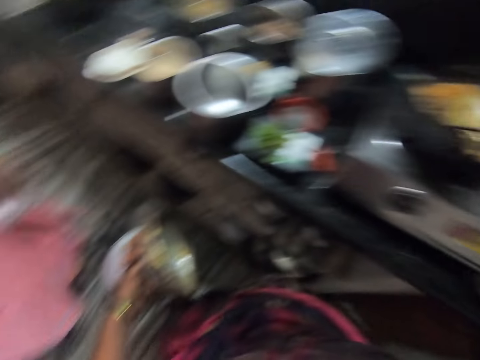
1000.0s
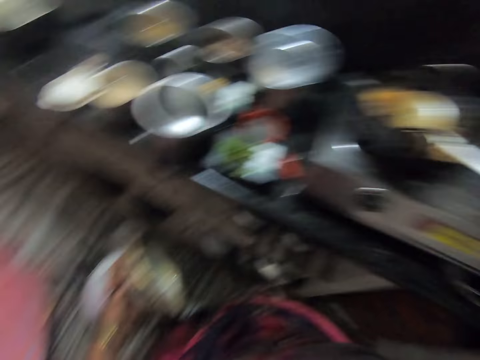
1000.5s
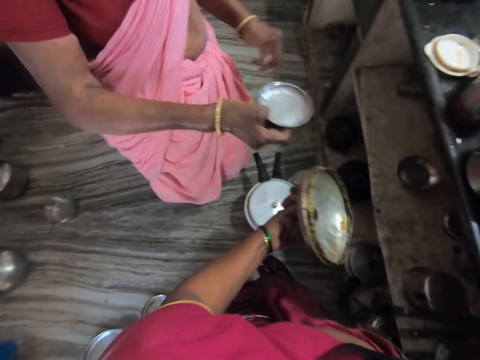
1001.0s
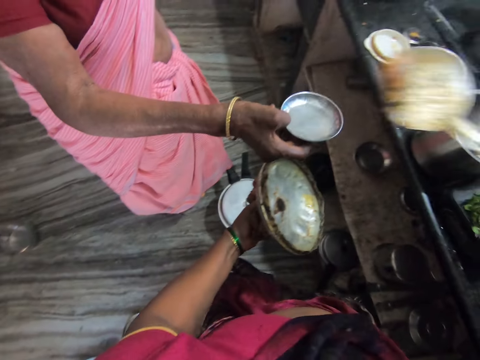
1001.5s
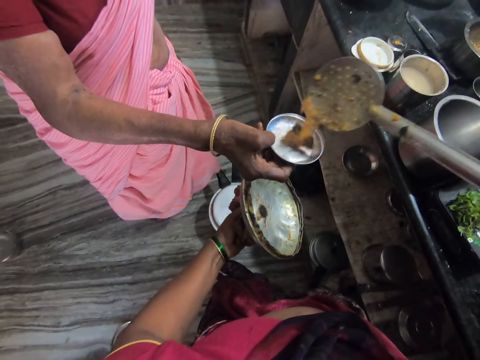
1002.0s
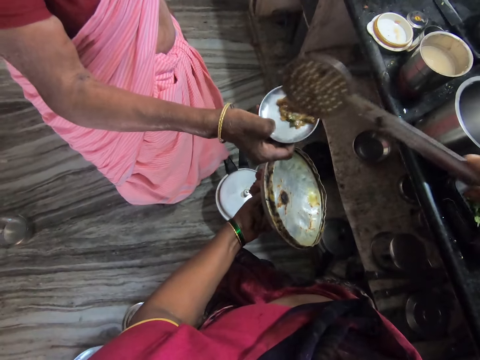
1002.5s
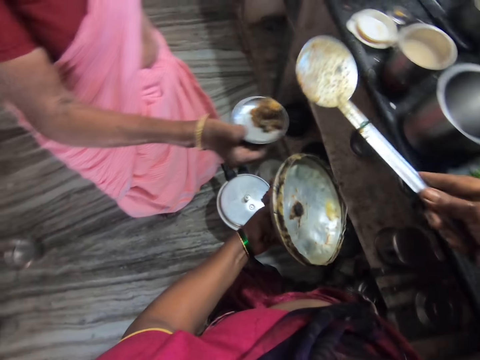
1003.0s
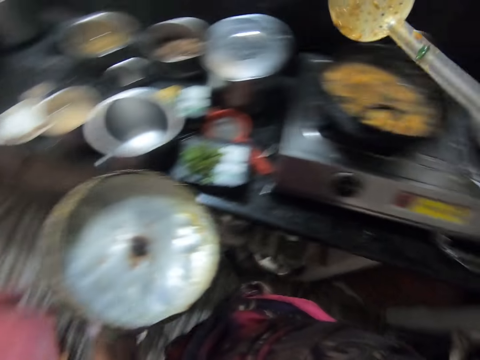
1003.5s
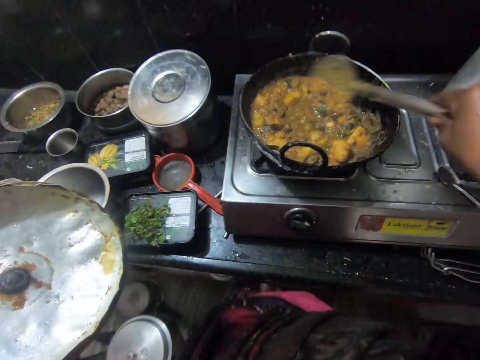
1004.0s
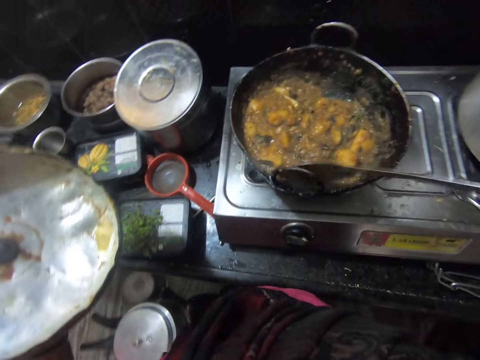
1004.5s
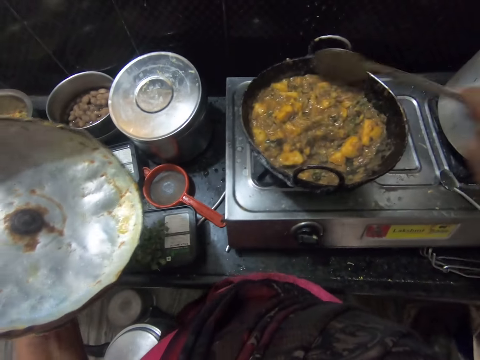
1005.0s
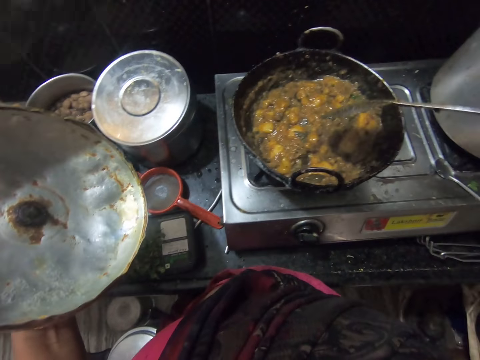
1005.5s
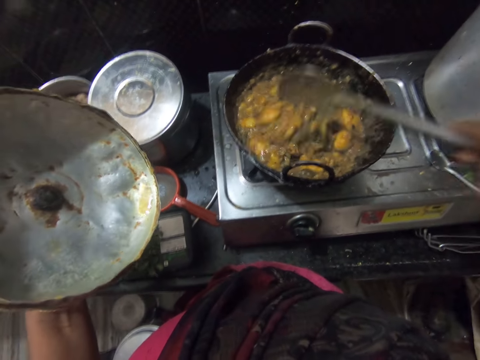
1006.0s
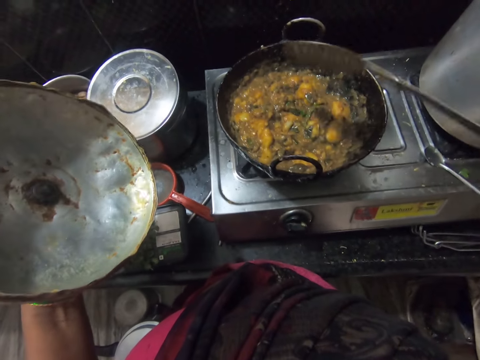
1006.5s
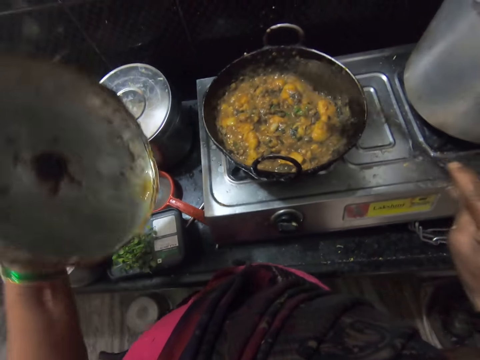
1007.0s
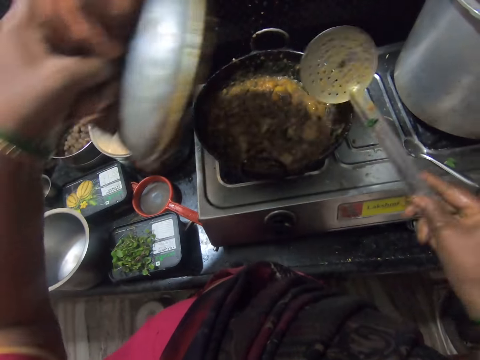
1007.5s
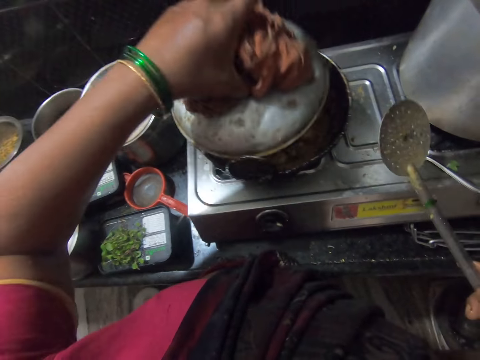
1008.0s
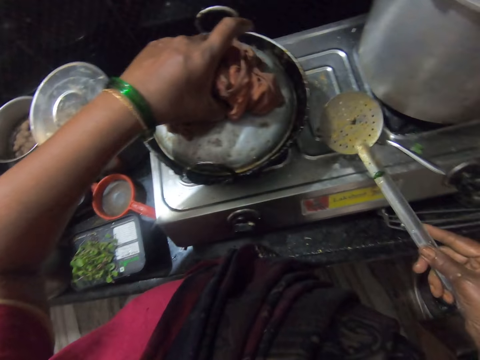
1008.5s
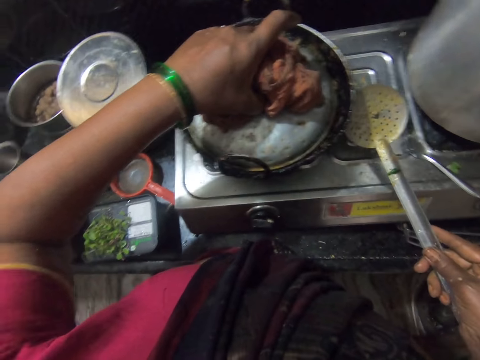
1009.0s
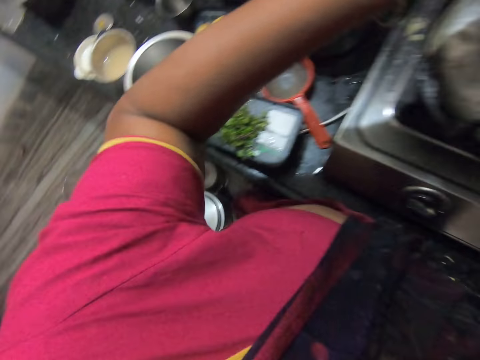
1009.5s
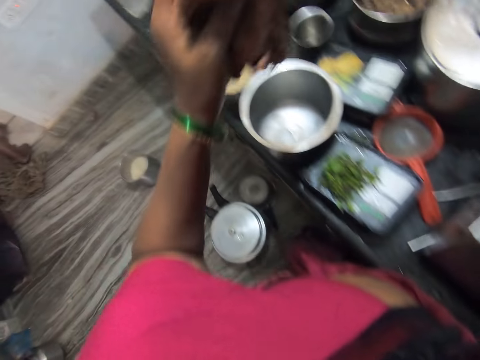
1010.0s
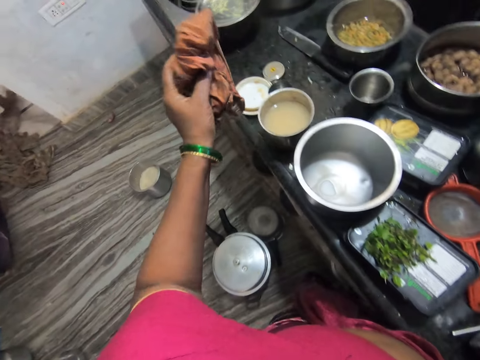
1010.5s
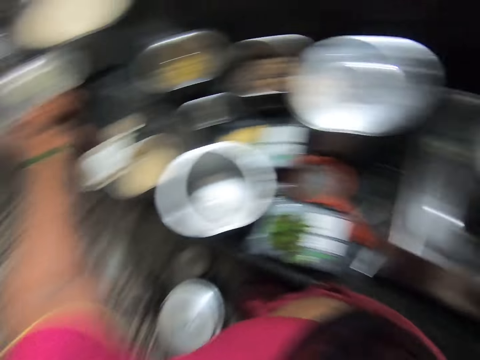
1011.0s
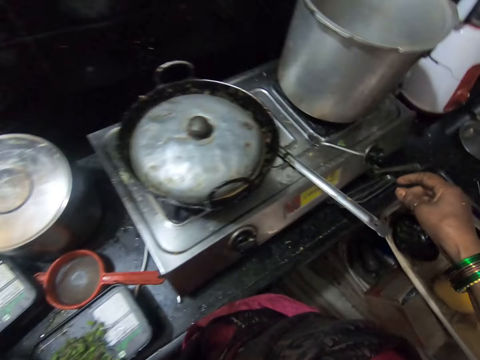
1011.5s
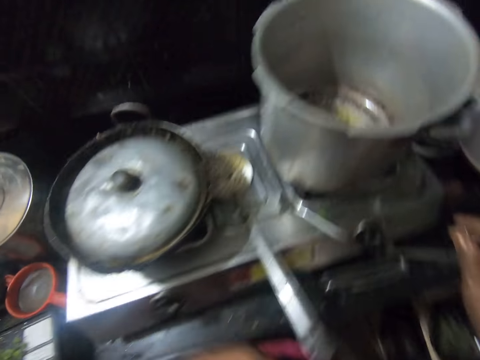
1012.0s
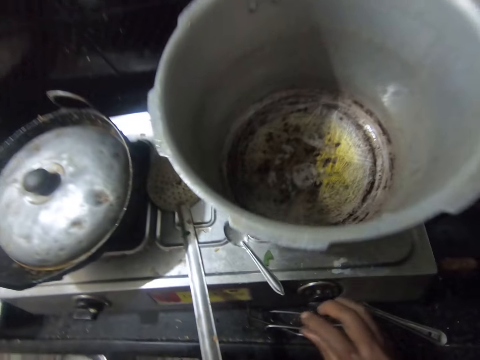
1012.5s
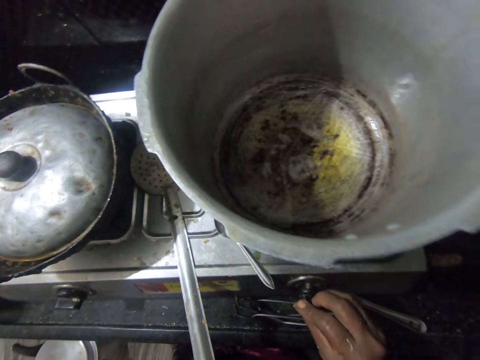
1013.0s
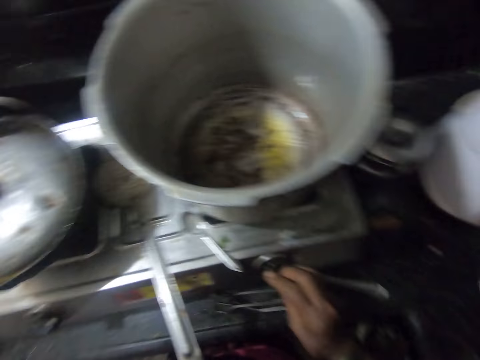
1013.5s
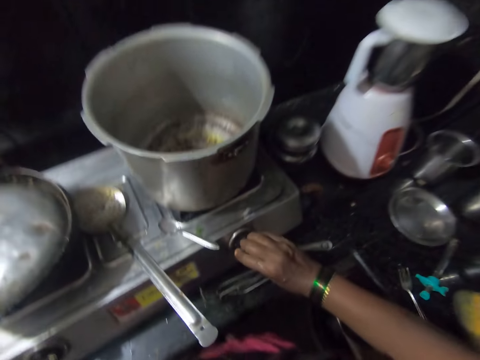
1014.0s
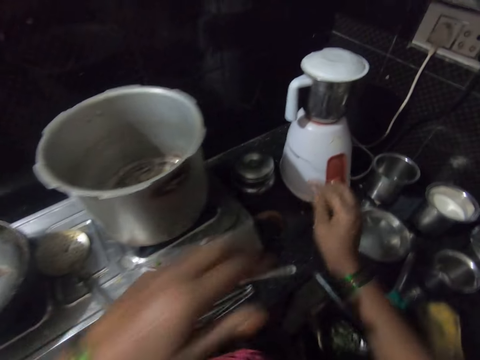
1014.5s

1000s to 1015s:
The camera wearer puts the potato in the plate. They stir the food. They hit the pot with the skimmer spoon. They close the pot lid. They put down the skimmer spoon. They put down the towel. They turn on the cooker. They touch the cooker's controller.

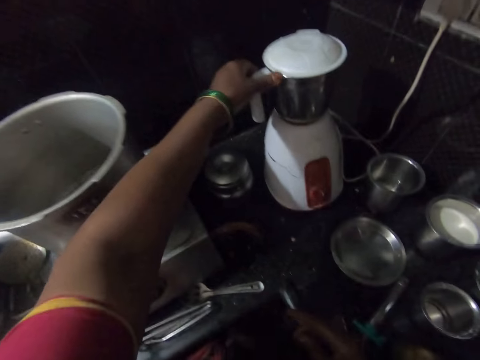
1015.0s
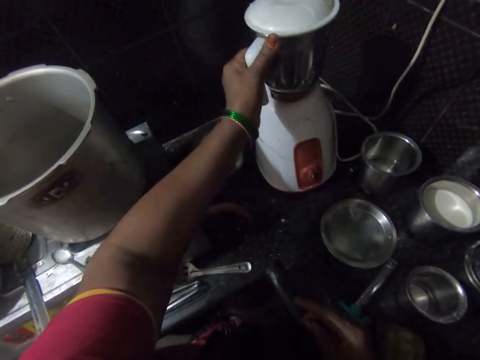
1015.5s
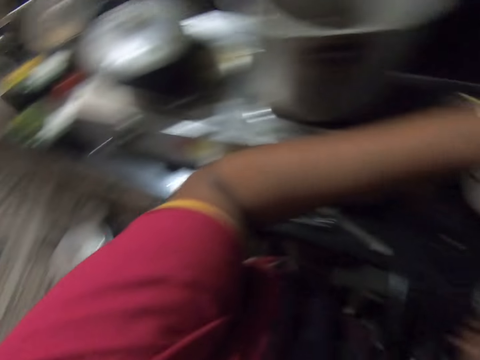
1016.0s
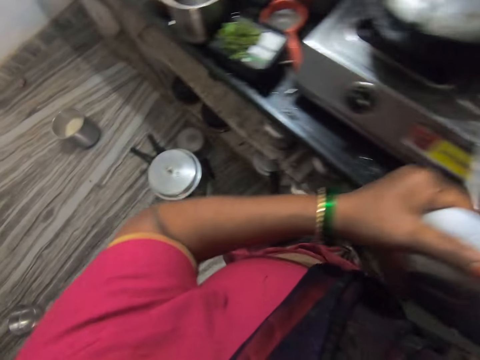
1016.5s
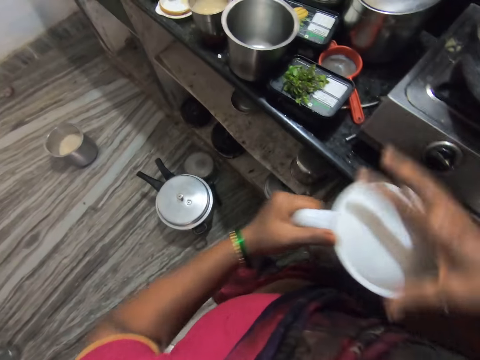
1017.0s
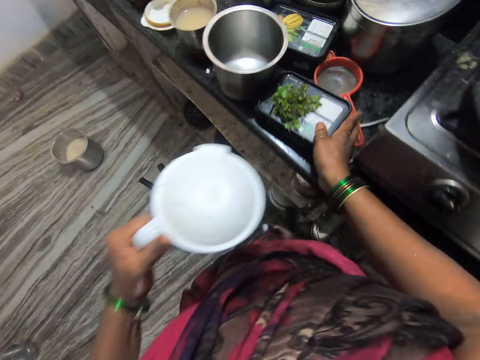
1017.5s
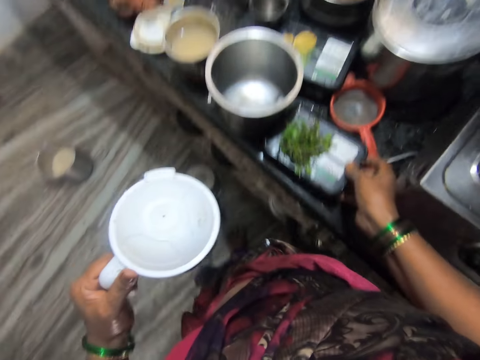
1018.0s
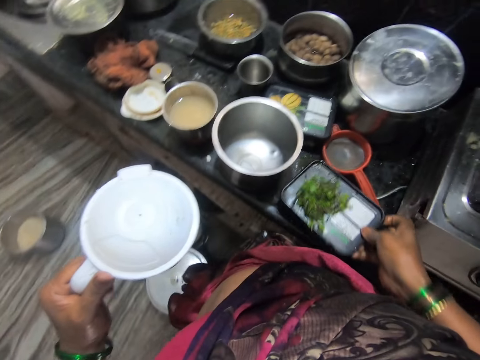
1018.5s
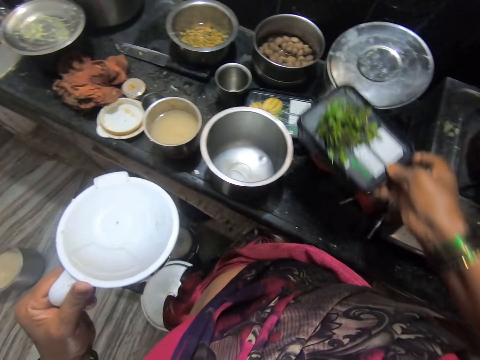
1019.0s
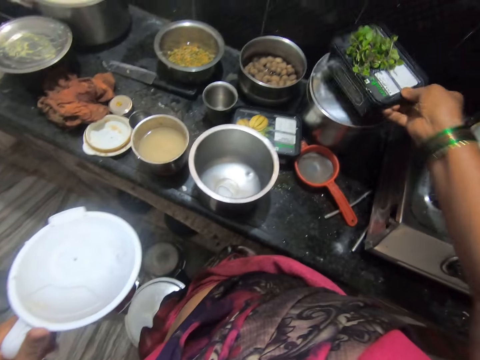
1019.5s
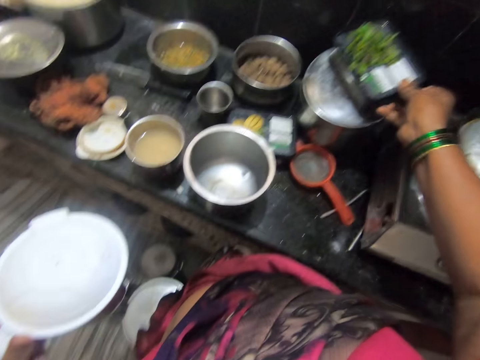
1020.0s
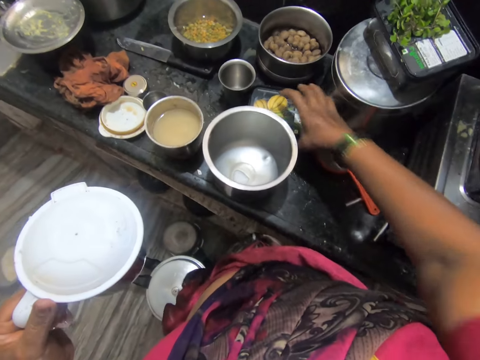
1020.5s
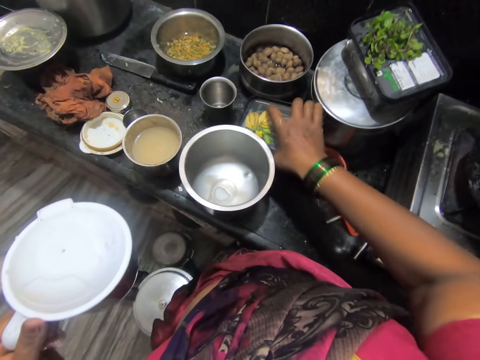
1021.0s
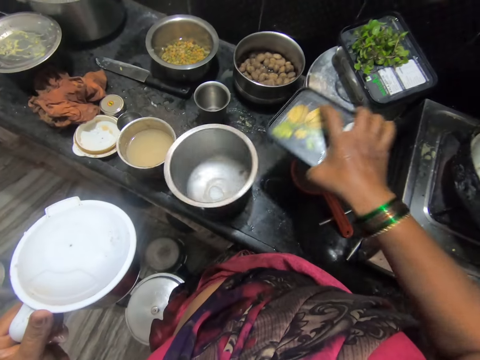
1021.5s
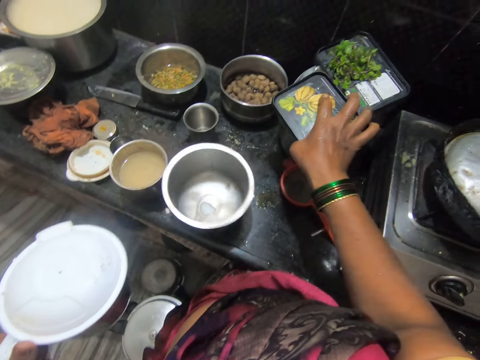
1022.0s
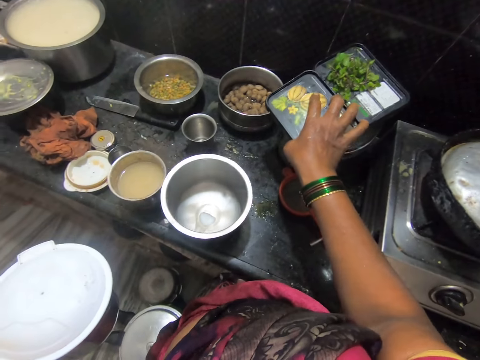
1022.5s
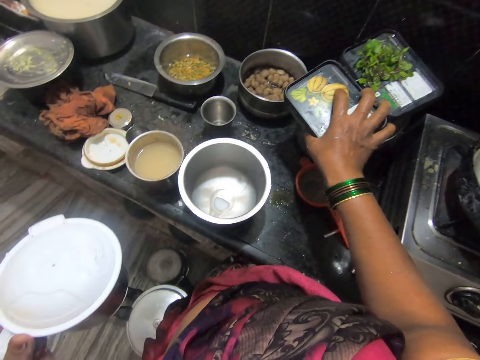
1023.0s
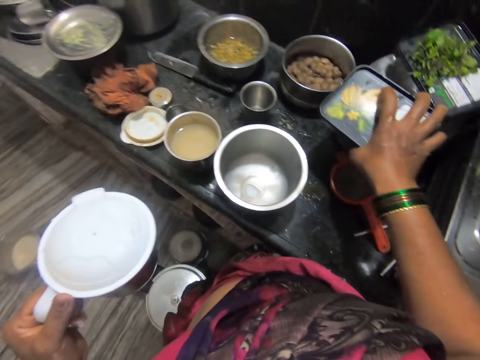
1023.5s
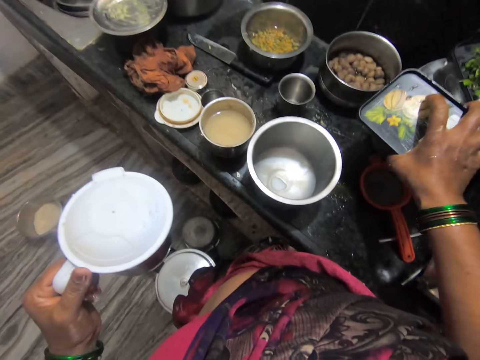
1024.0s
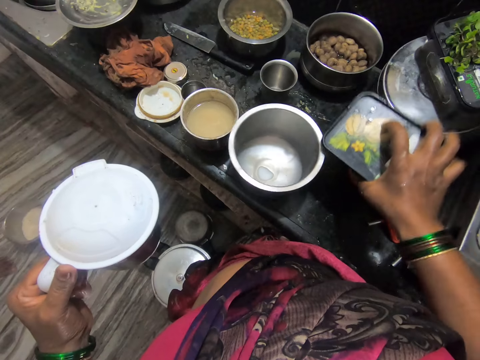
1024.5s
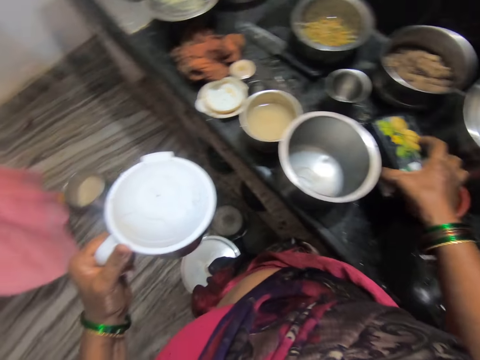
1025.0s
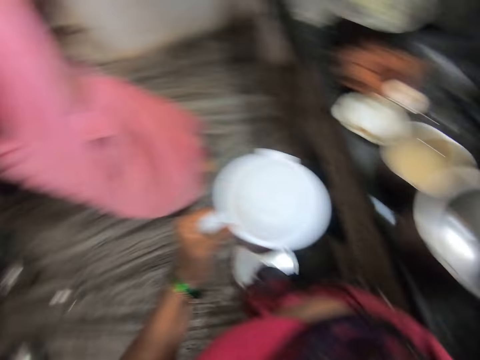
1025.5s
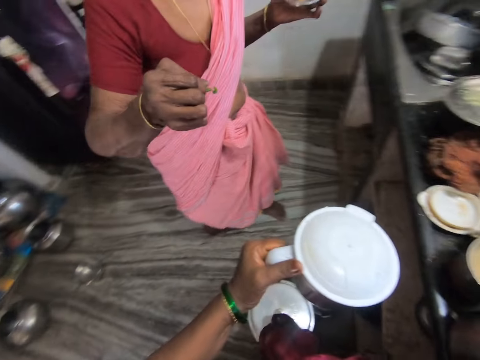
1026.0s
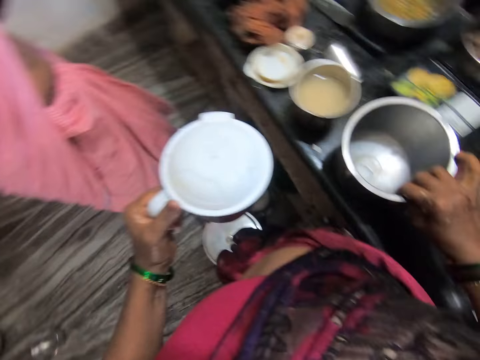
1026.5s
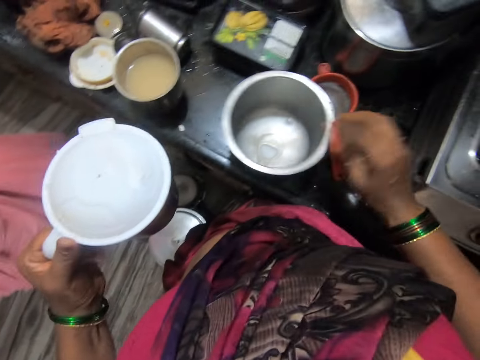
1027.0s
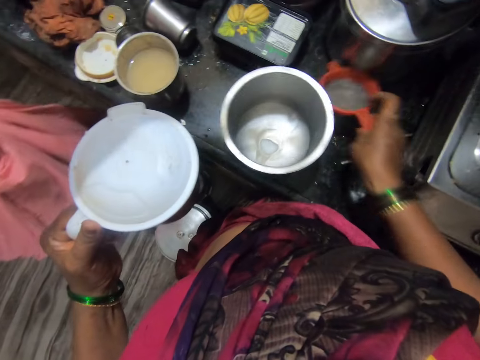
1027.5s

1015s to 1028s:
The camera wearer takes the blender jar. They carry the blender cup. They carry a bowl. They take a container. They put down the container. They take the container. They carry the bowl. They put down the container. A woman walks near the camera wearer. The camera wearer moves a pot, touches the bowl and takes a sieve.
